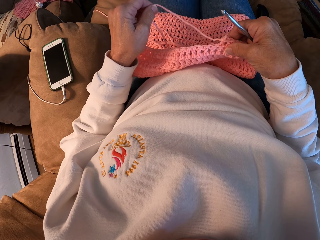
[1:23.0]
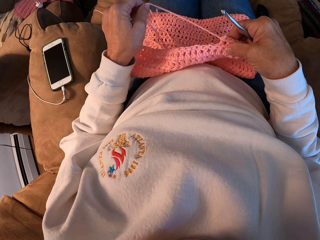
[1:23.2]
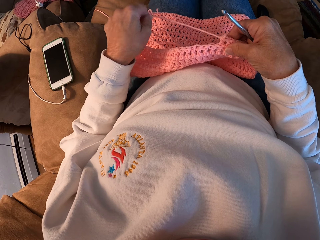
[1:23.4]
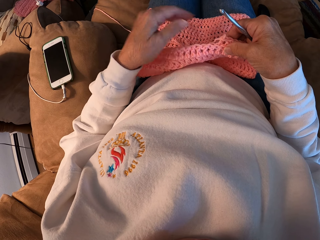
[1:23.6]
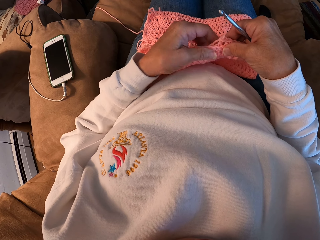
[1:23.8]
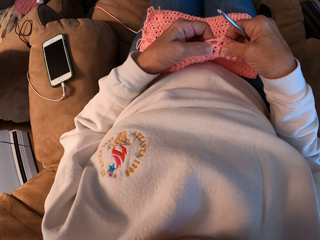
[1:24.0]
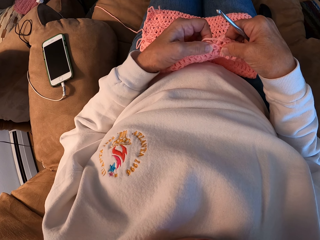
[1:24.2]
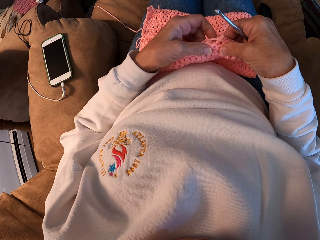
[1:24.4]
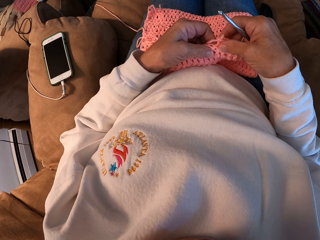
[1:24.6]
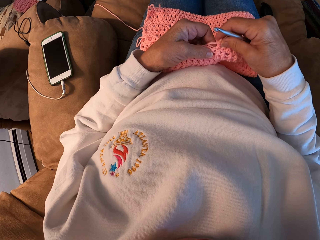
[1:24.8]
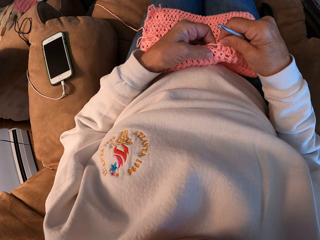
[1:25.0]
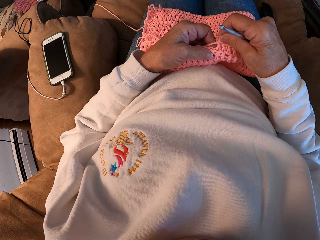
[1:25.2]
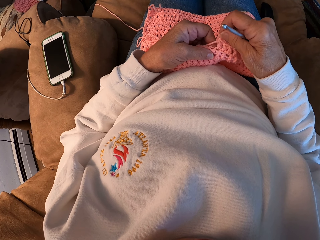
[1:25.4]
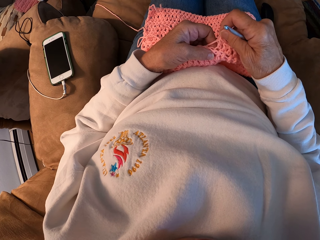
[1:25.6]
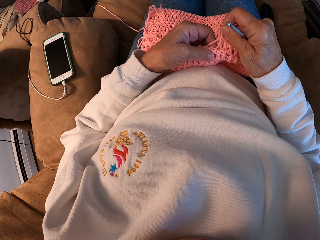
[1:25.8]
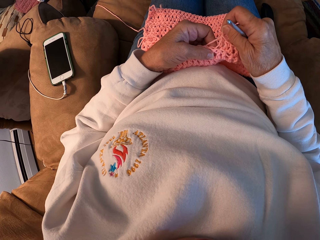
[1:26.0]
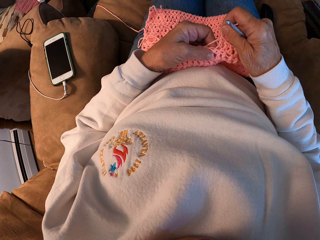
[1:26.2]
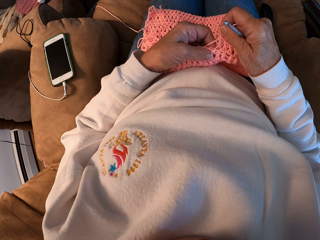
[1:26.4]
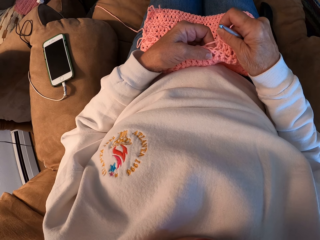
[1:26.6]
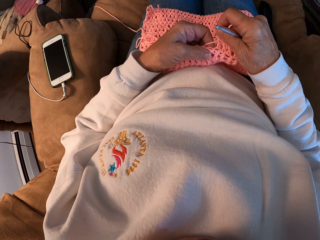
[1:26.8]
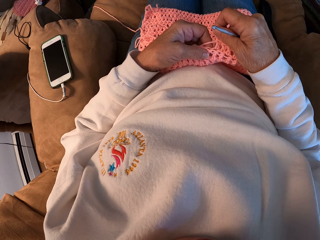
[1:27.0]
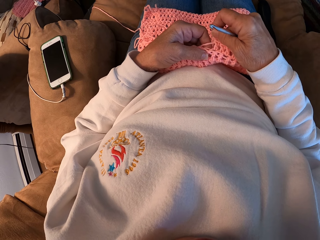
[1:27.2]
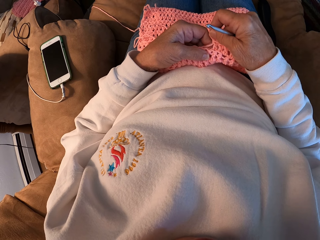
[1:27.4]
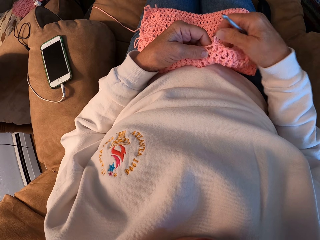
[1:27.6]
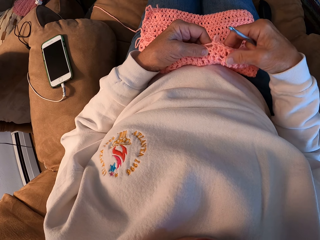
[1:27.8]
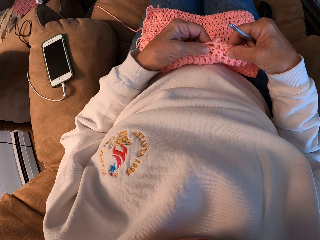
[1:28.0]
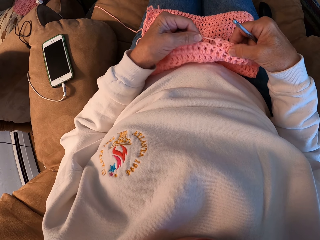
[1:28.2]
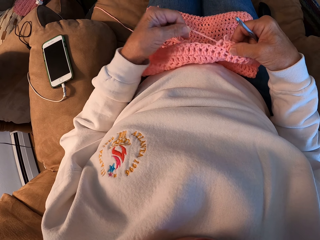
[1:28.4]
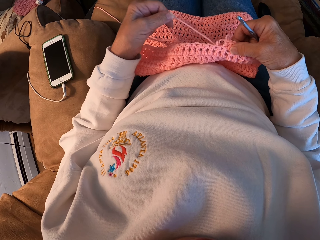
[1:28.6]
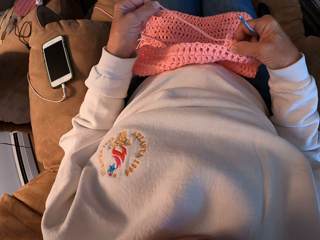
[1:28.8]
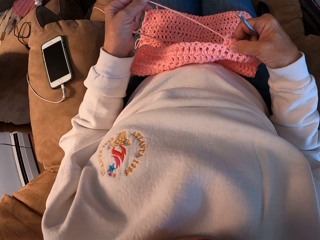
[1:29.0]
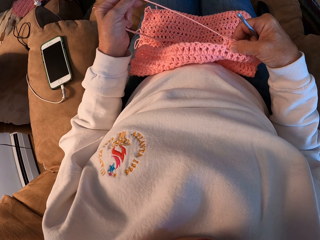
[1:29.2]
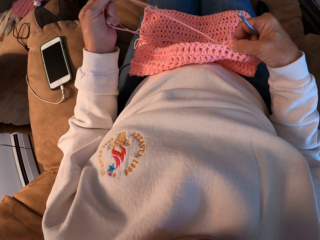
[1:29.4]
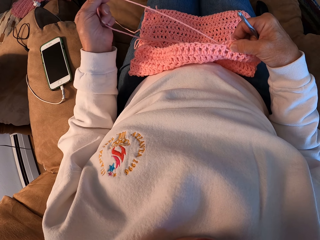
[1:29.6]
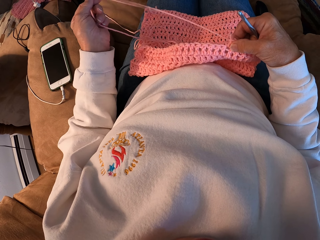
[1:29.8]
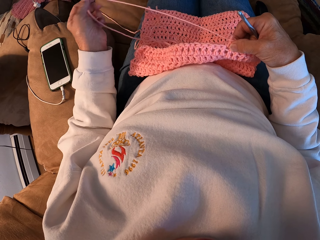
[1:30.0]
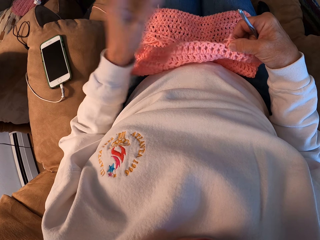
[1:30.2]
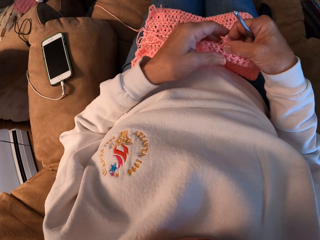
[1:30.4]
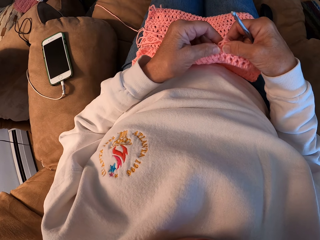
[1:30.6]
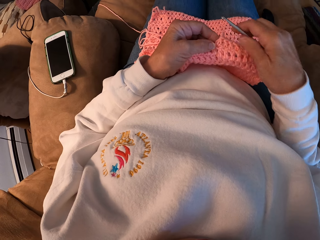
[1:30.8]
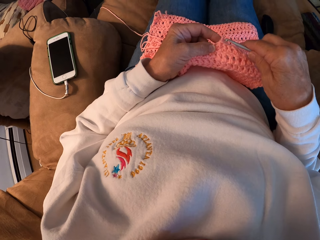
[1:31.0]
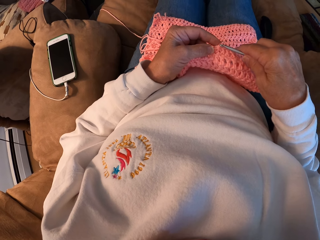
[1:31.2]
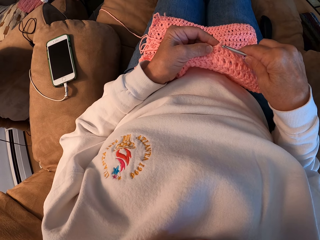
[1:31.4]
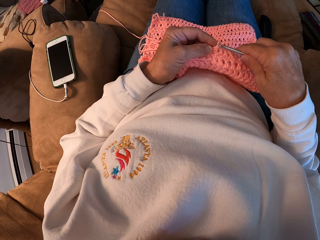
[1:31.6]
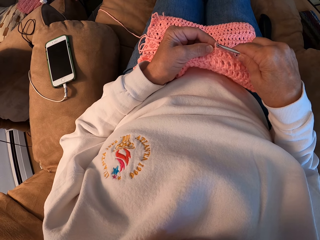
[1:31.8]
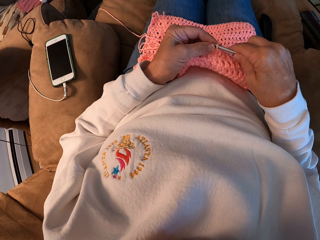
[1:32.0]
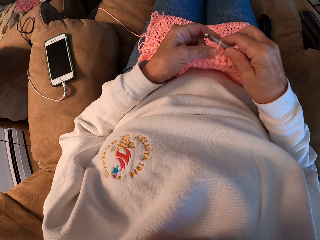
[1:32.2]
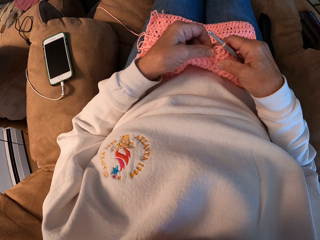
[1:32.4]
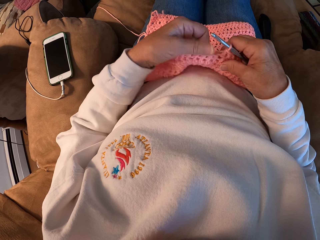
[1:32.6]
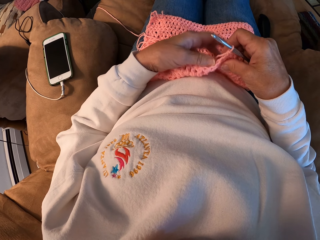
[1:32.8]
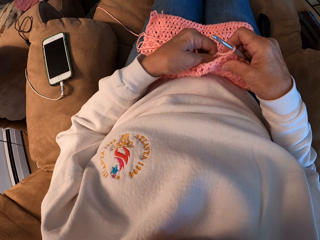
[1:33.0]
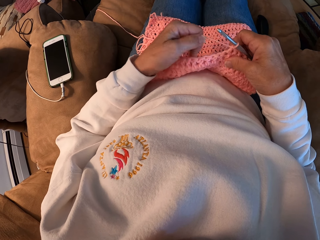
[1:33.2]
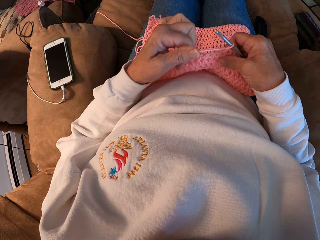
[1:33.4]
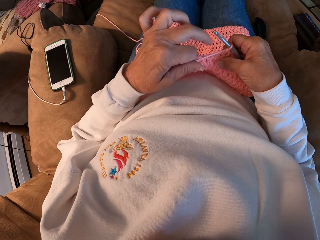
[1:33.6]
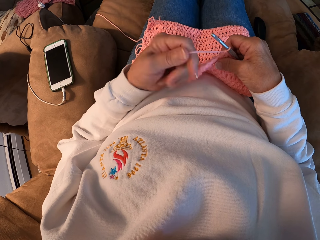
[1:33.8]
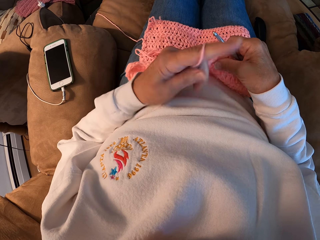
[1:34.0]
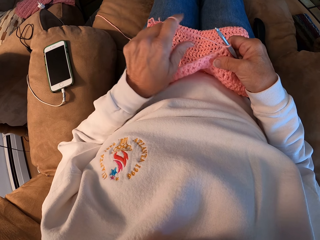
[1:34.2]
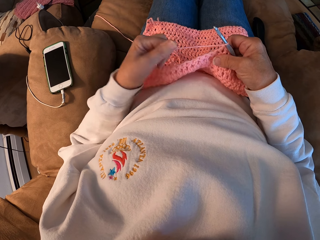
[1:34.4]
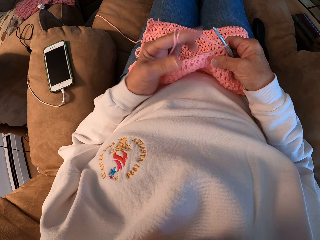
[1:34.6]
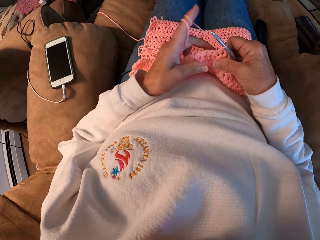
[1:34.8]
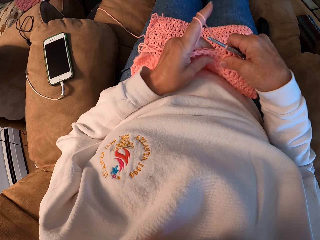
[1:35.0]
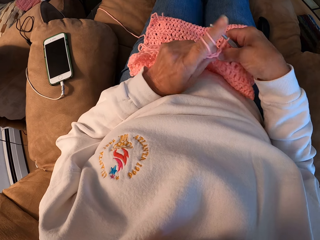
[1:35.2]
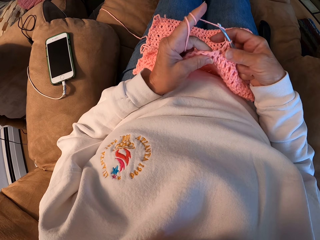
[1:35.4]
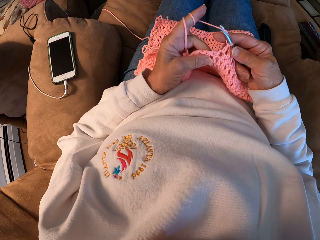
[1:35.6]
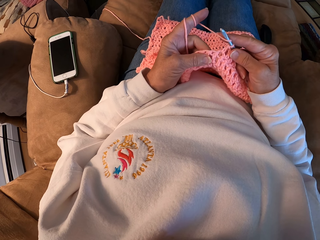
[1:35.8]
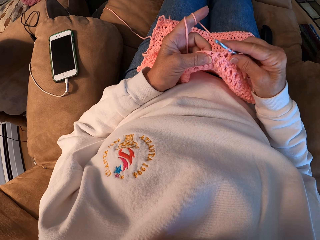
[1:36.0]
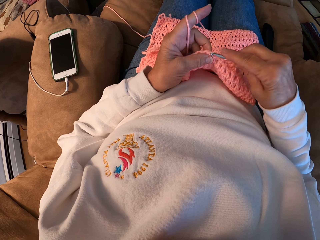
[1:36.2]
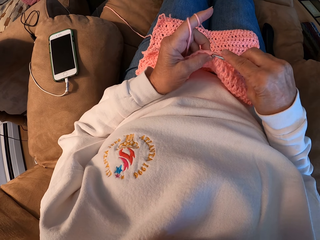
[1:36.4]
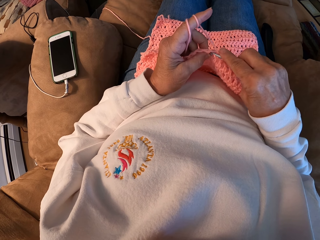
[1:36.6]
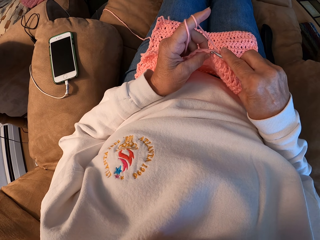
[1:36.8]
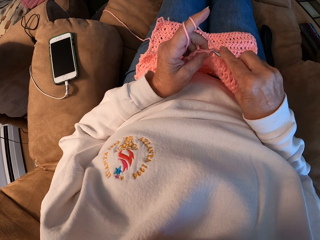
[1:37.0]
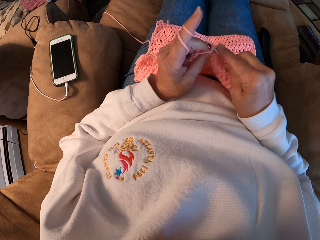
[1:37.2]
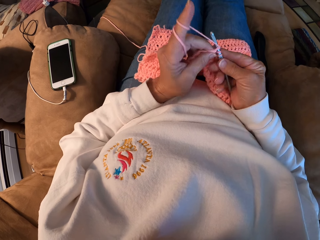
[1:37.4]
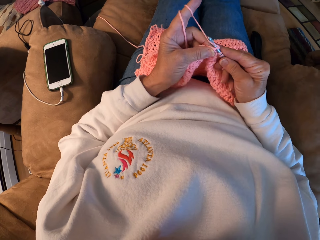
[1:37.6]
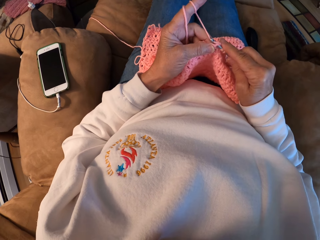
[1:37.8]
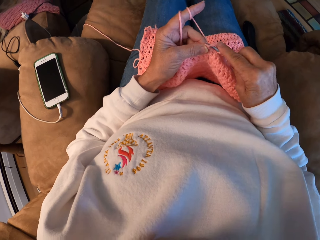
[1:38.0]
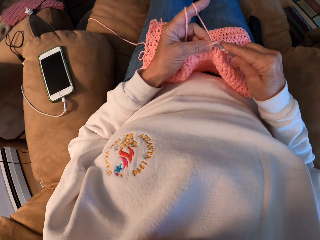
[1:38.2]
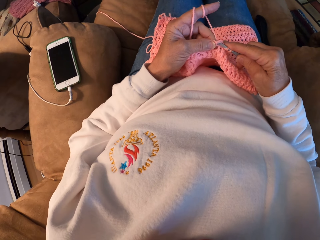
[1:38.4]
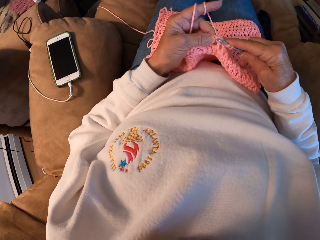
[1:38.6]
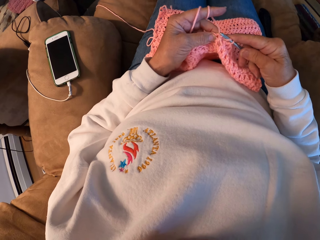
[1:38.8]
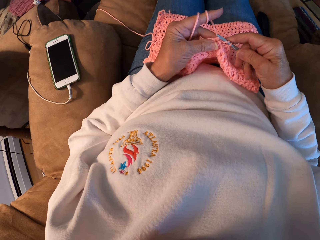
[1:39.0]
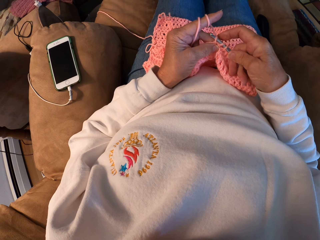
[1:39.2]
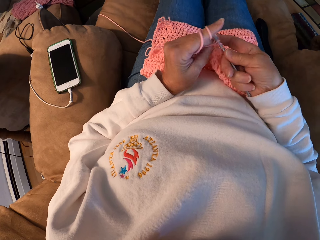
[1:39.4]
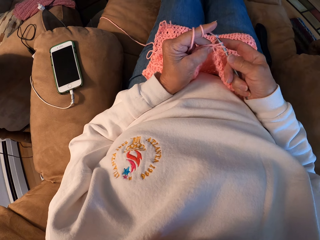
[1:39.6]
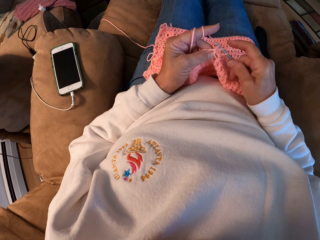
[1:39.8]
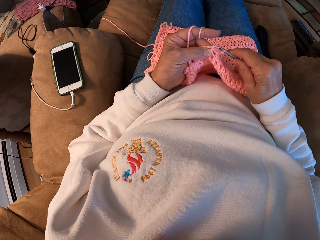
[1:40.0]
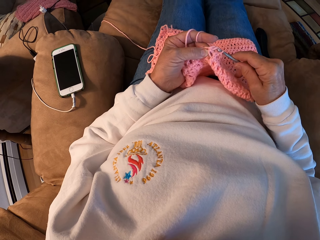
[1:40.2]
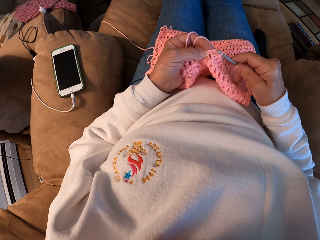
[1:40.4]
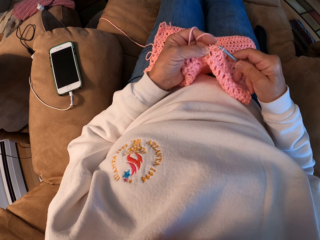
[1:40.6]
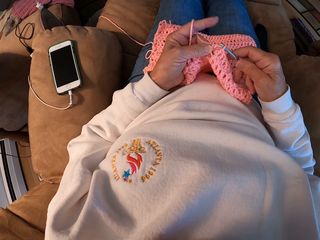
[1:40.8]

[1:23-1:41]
The camera wearer stretches a part of the knitted material. She continues loosing the knitting thread from the knitted material. She knits the cloth again. She inserts the knitting pin into the knitted material. She rolls the knitting thread on the index finger of her left hand. She continues knitting.

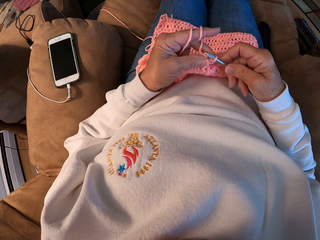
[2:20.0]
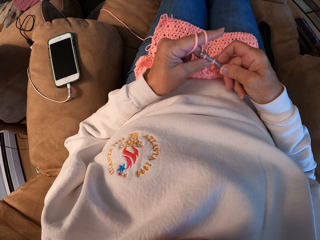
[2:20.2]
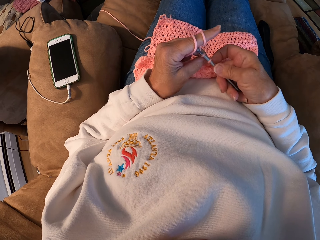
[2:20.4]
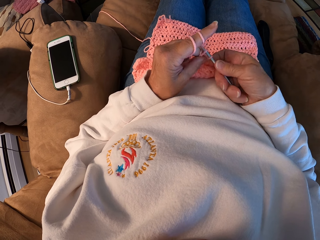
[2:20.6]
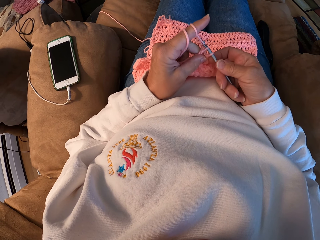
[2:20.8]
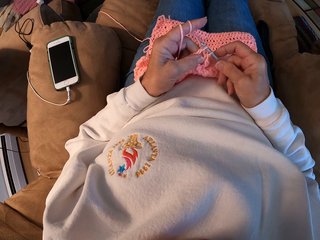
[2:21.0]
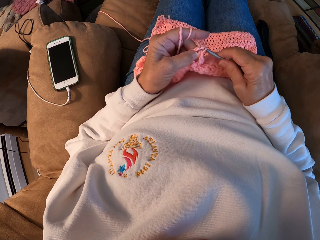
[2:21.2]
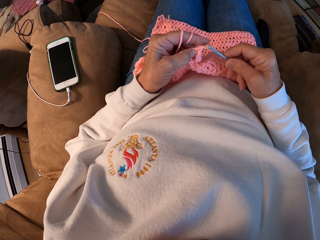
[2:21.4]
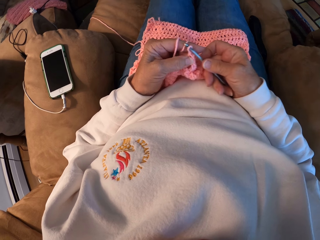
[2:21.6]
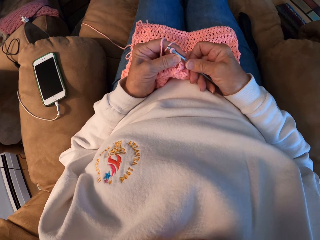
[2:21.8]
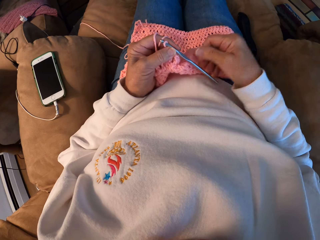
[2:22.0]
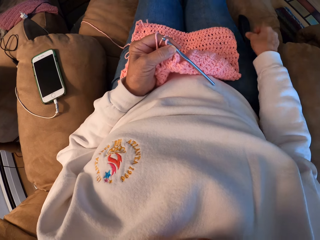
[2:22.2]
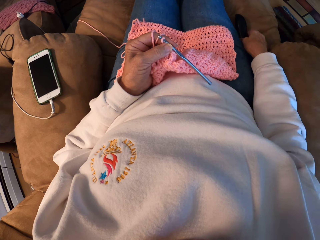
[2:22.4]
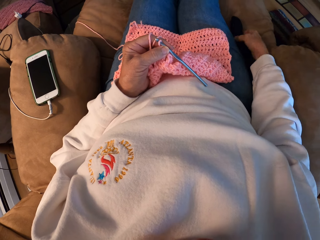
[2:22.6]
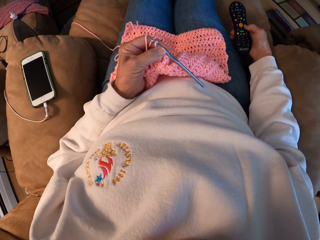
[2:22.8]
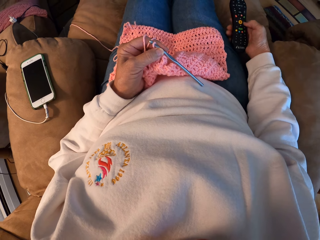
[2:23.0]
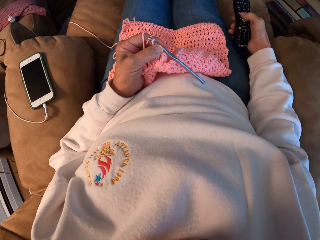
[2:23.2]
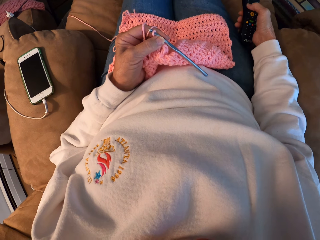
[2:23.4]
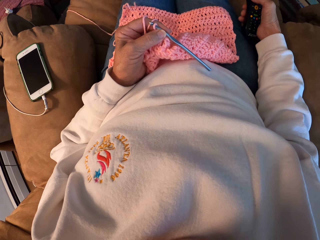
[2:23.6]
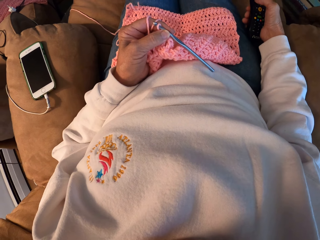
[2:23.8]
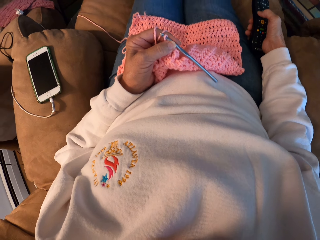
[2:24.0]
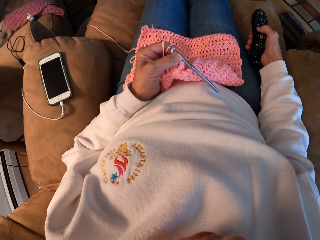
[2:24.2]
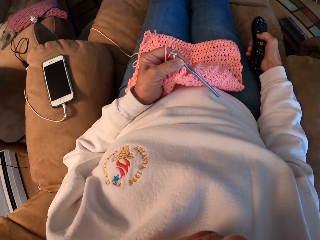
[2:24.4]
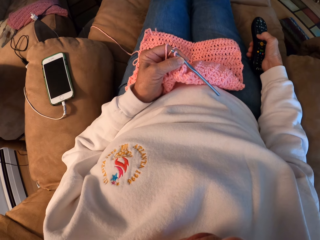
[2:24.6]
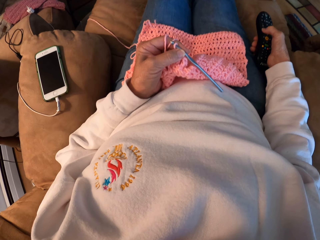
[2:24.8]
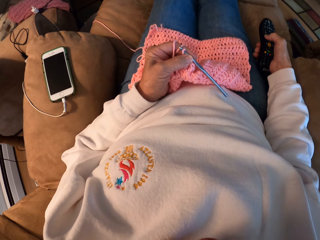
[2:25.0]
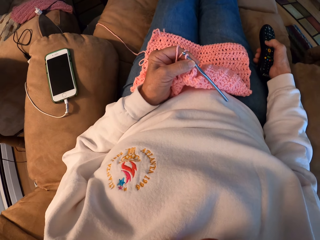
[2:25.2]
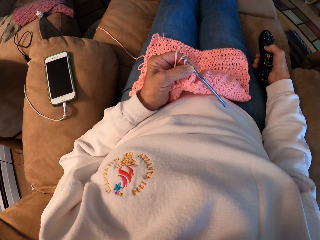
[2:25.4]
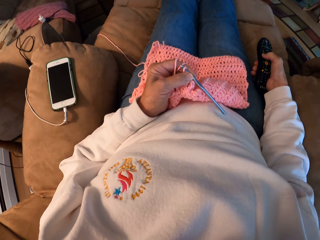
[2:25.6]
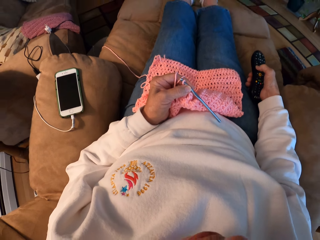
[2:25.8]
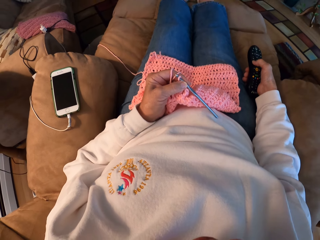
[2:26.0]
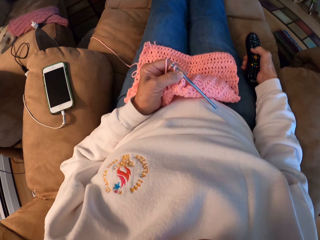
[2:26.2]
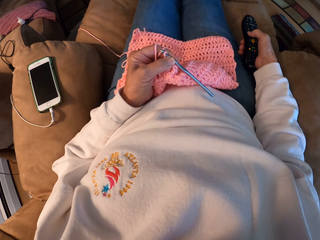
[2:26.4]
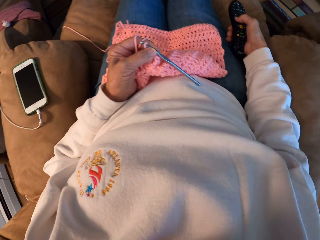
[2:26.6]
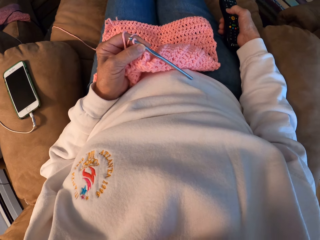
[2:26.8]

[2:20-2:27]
The camera wearer shifts the crochet hook from the right to the left hand. They stretch a hand towards a remote control on the sofa. They pick up the remote control from the sofa. They operate the remote control.
